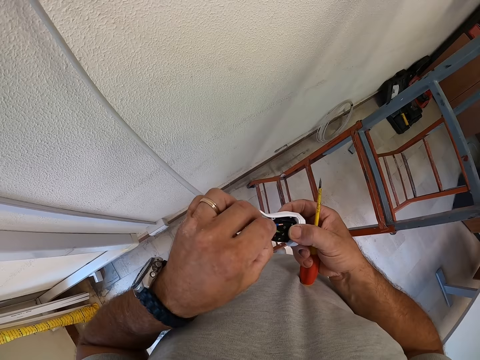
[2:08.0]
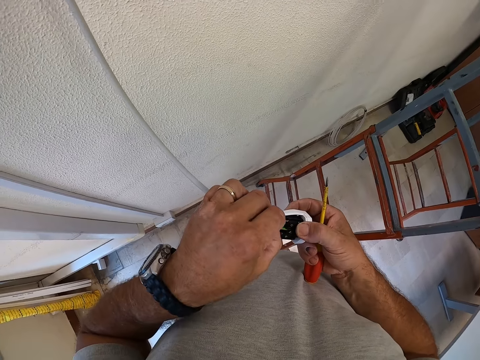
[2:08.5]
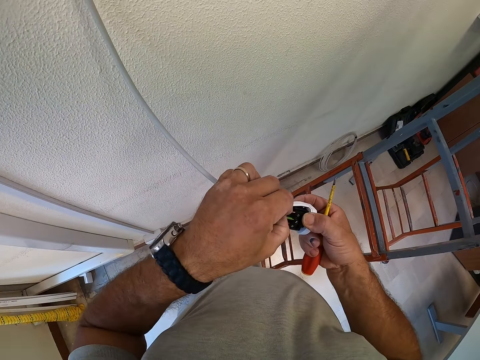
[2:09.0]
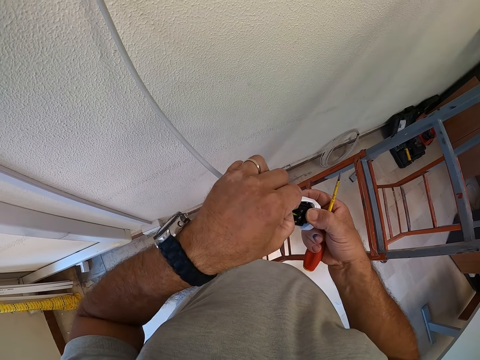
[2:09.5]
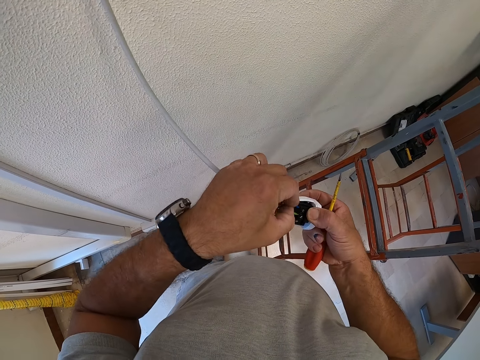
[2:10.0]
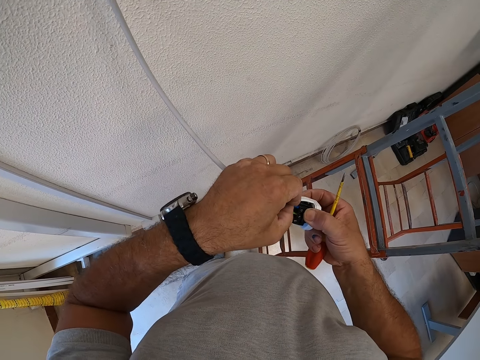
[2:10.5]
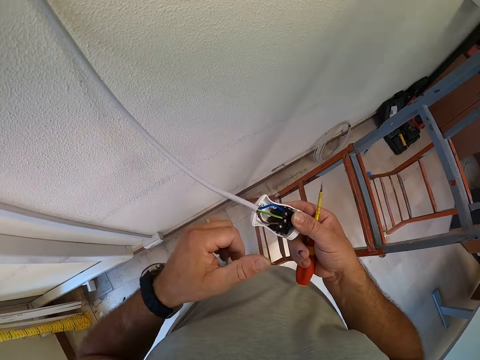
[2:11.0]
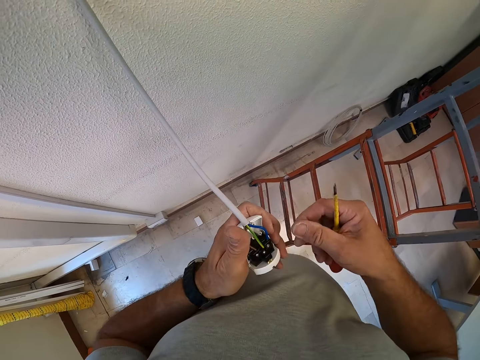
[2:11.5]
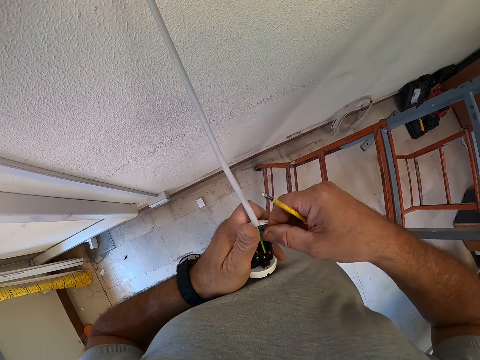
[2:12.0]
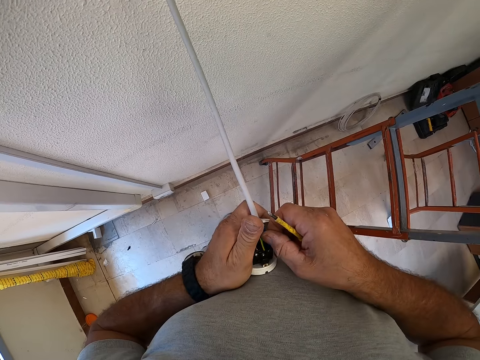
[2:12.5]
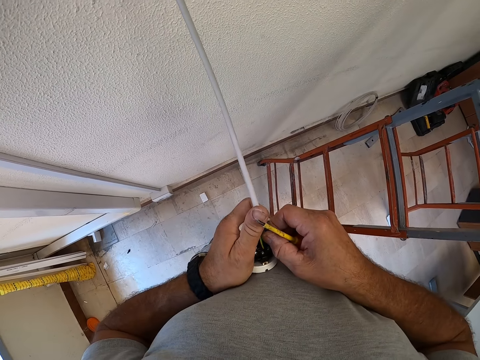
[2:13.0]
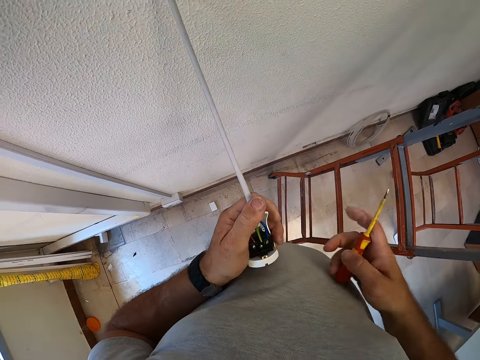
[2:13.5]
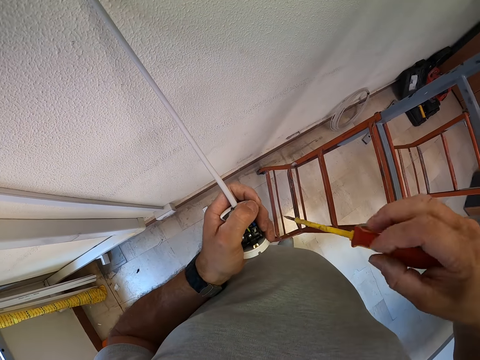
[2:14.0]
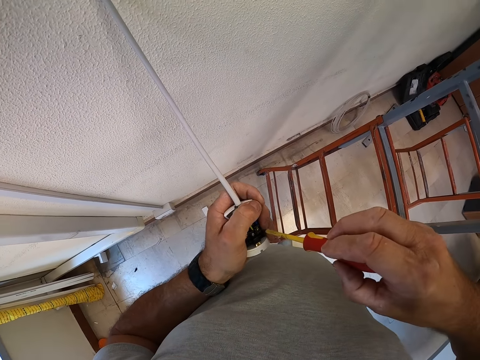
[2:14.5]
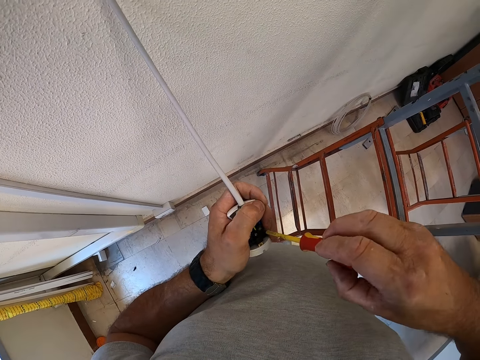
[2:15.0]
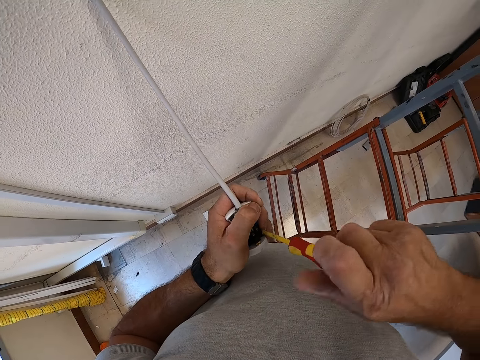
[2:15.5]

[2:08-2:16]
The camera wearer holds the bulb connector. They hold the bulb connector with the other hand. They hold the wire. They tighten the nut in the plug terminal with the screwdriver.

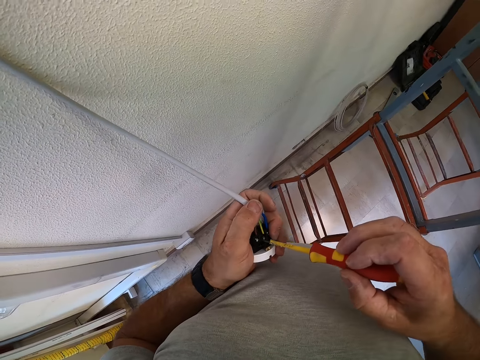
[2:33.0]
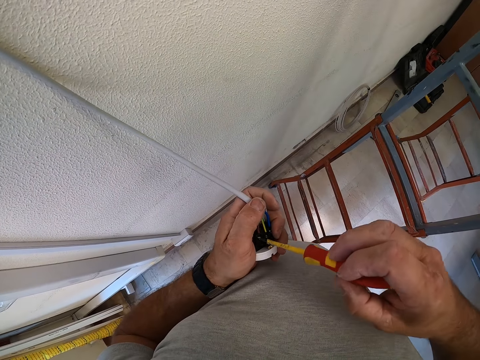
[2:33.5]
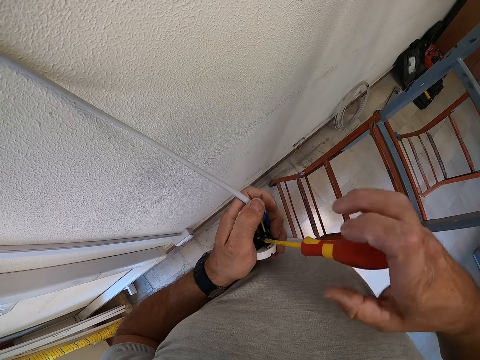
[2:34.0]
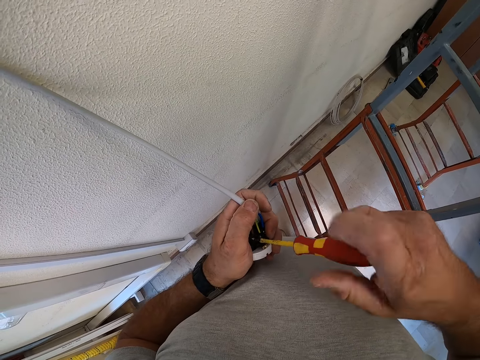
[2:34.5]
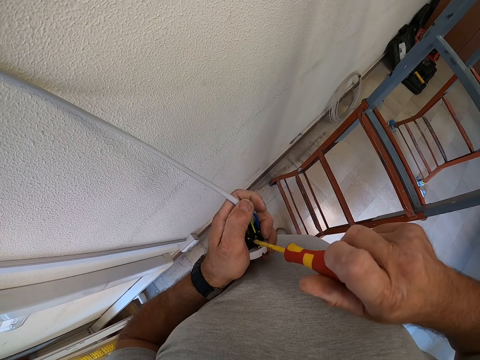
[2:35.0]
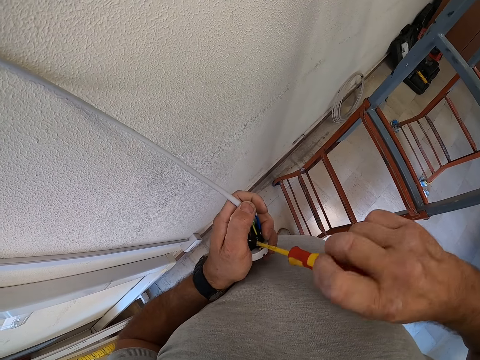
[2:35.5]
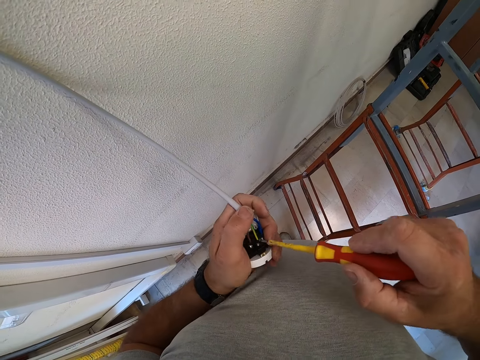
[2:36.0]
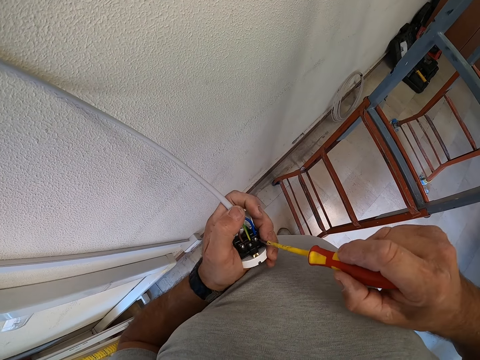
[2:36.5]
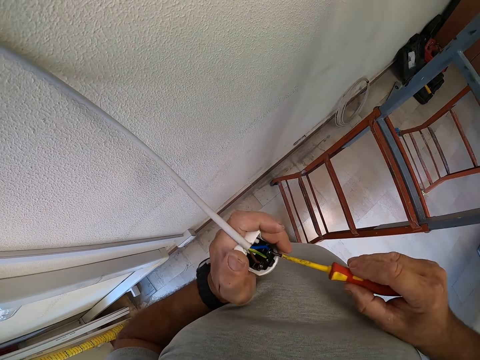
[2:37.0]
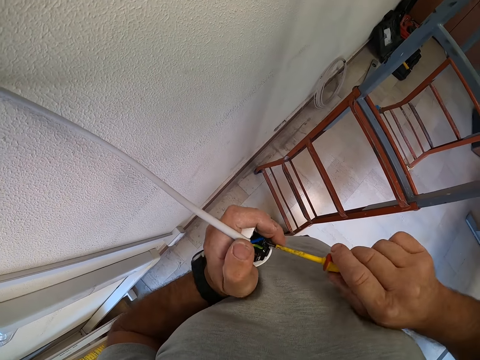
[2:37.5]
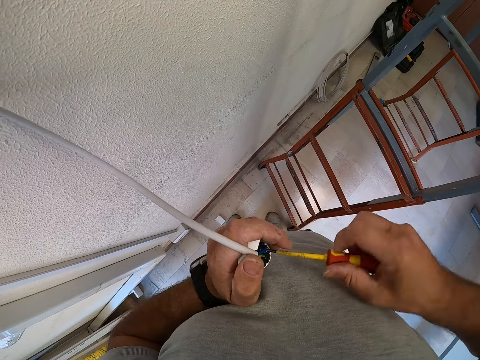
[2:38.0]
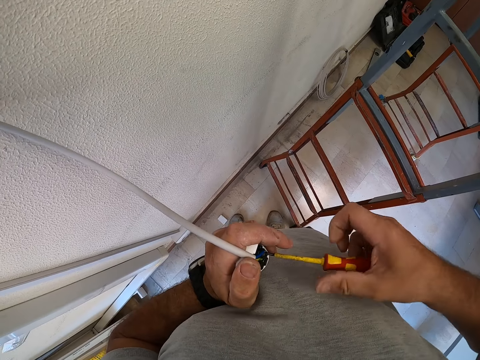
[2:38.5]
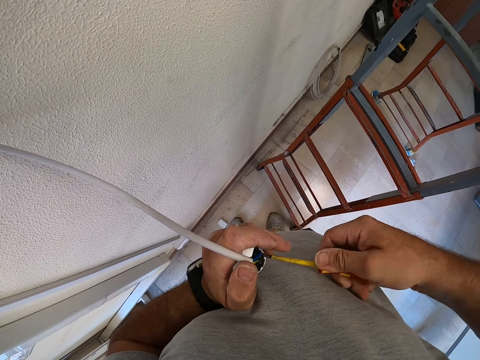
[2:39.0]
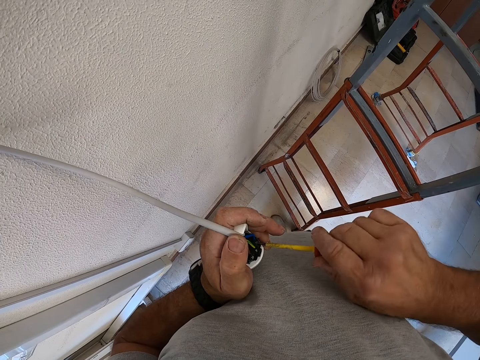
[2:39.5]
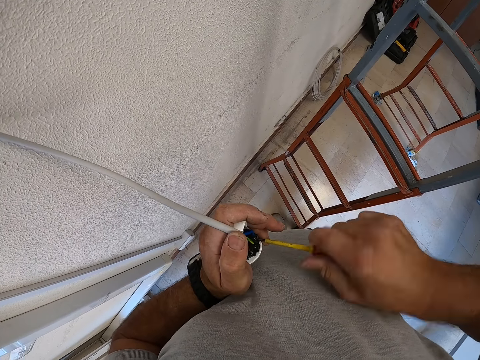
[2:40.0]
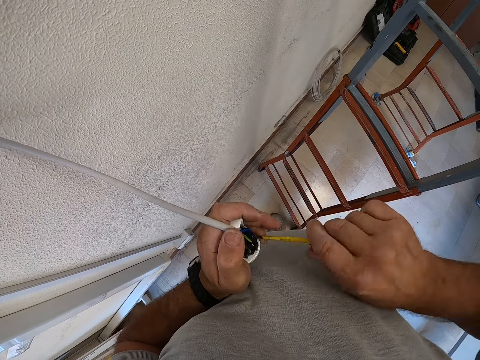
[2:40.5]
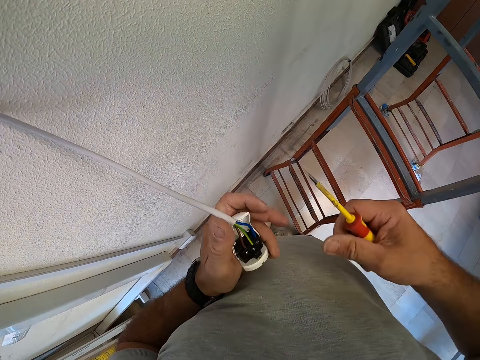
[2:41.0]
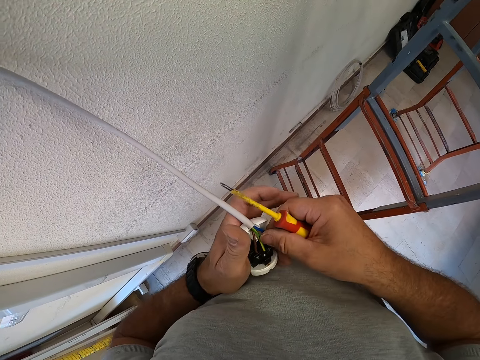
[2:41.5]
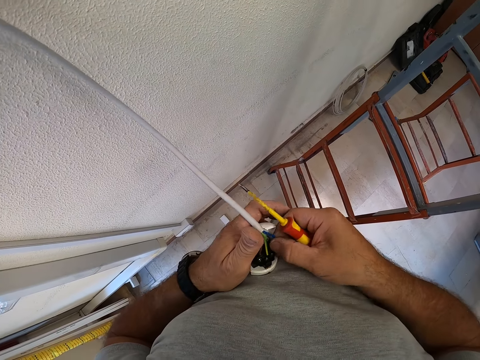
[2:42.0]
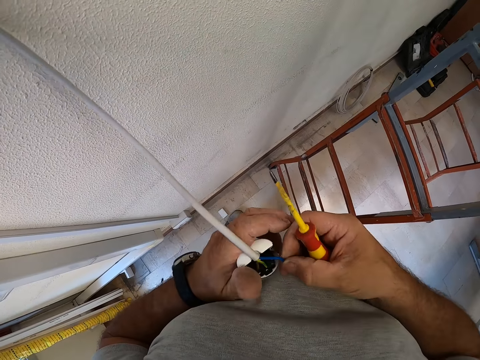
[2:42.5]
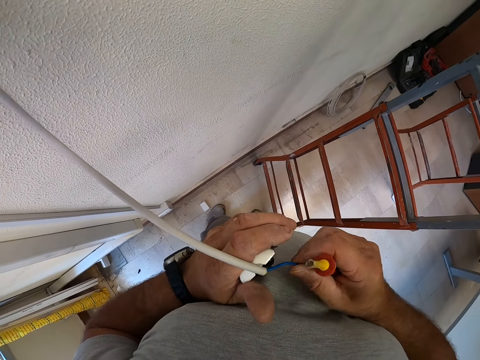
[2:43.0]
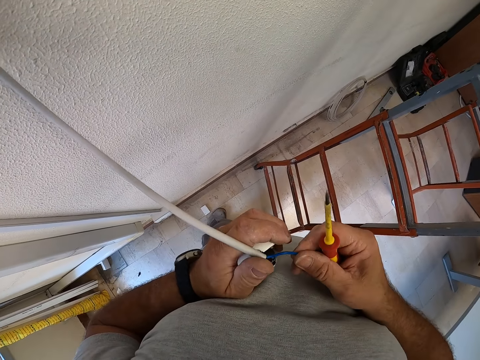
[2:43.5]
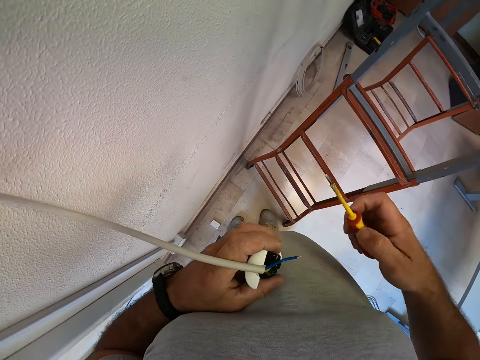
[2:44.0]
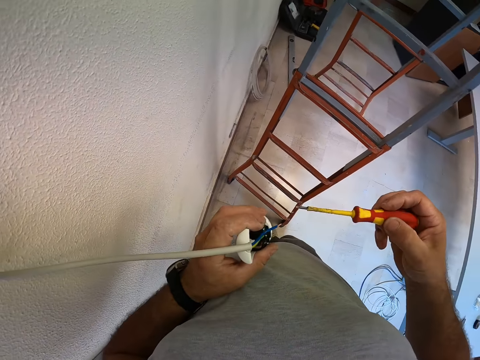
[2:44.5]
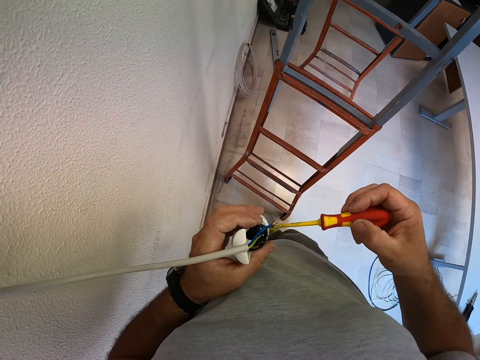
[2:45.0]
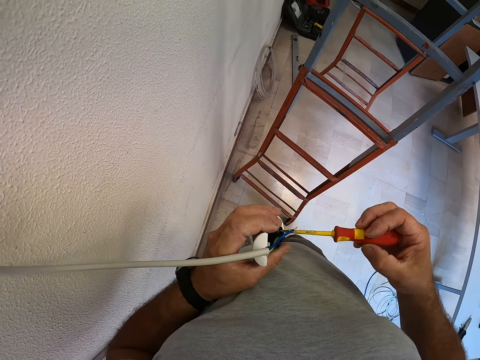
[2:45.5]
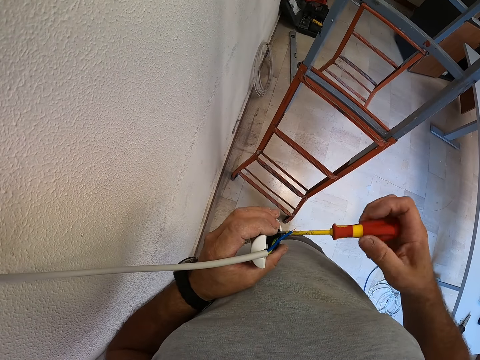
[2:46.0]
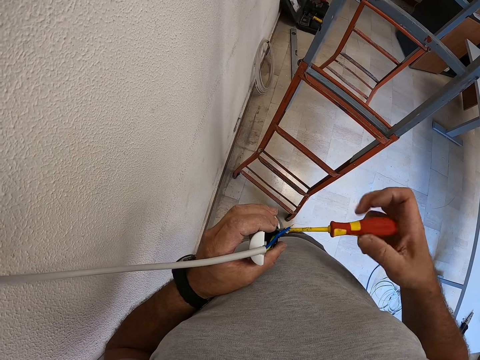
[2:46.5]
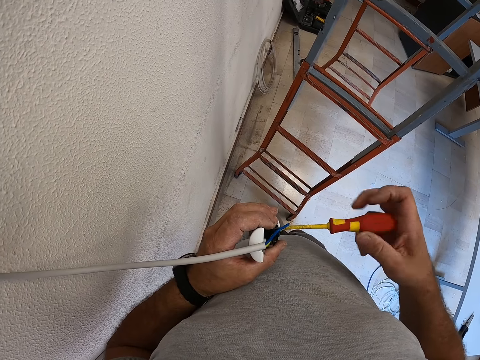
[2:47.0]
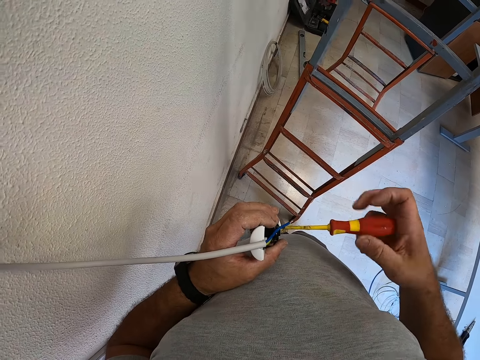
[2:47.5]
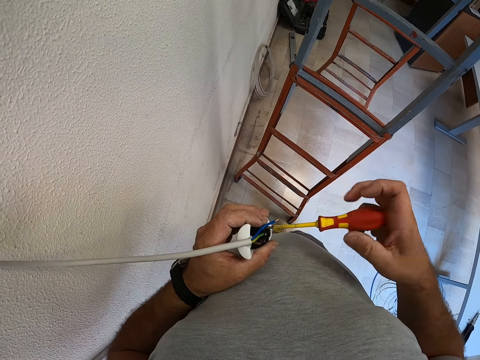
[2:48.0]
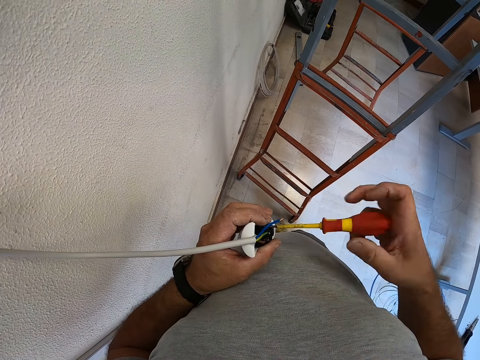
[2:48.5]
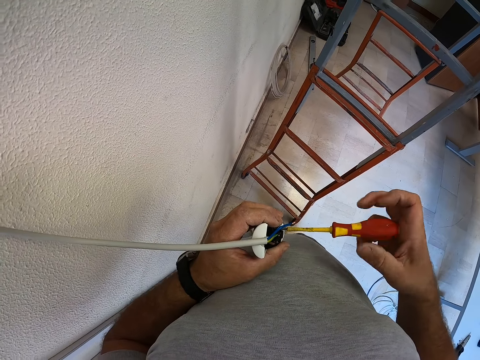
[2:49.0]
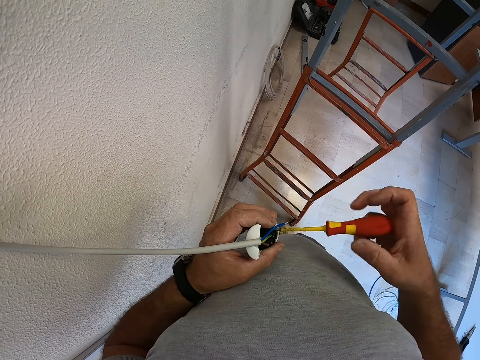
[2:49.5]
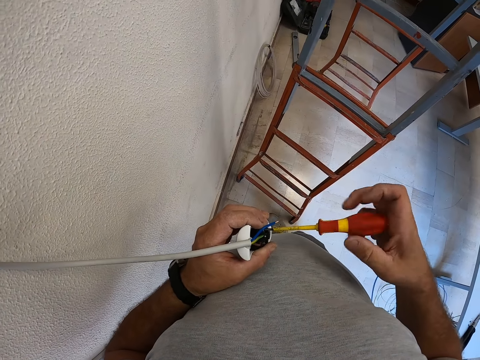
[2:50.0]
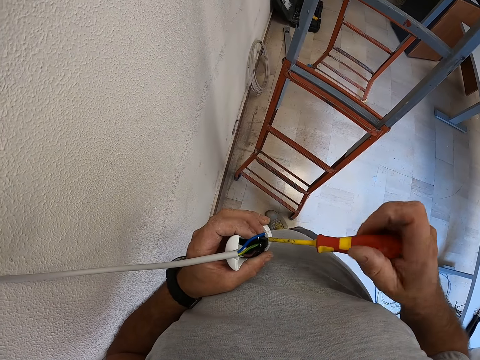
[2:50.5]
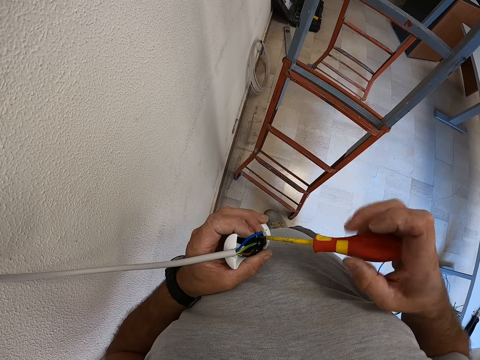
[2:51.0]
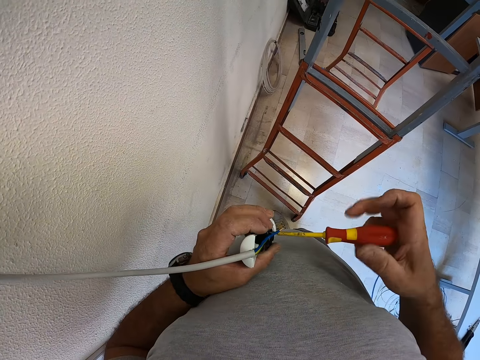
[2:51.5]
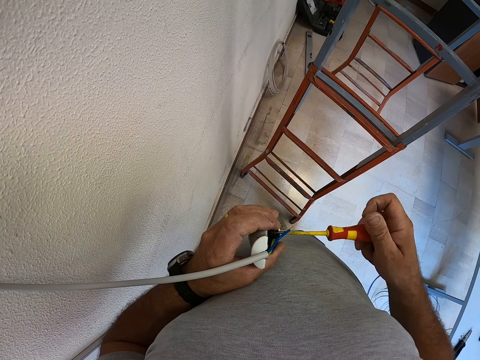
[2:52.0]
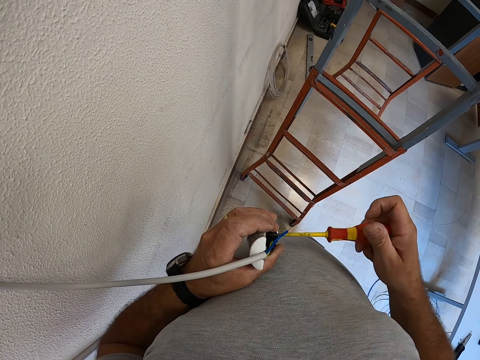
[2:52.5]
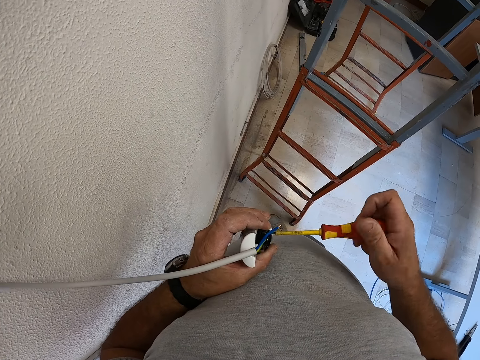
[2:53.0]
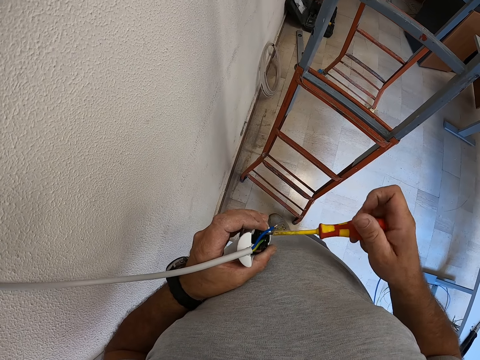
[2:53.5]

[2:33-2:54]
The camera wearer tightens some nuts or screws in the plug with the screwdriver. They tighten another screw. They pull the blue wire from the plug and hold the wire. They hold the screwdriver. They loosen the screw. They screw a nut with the screwdriver.
